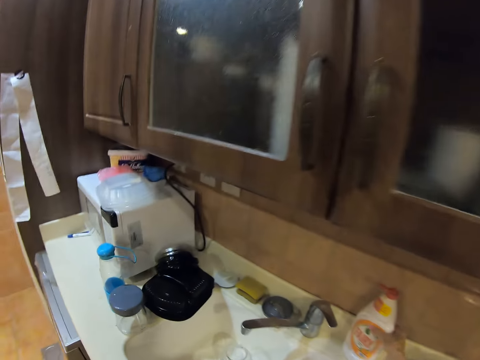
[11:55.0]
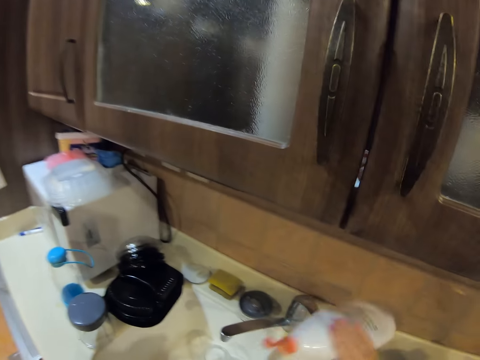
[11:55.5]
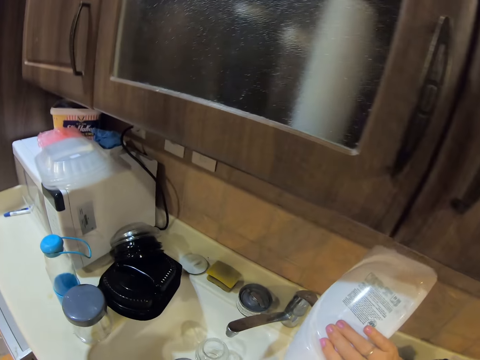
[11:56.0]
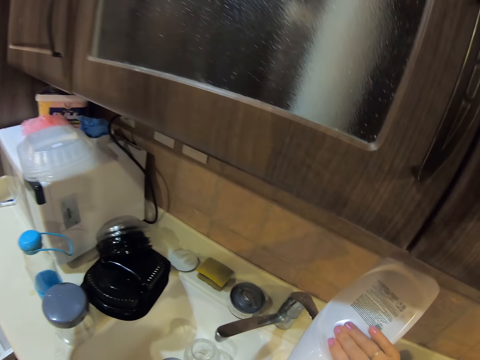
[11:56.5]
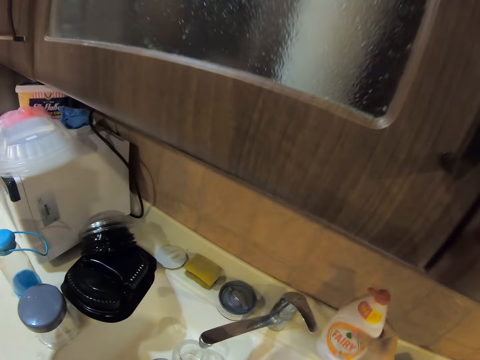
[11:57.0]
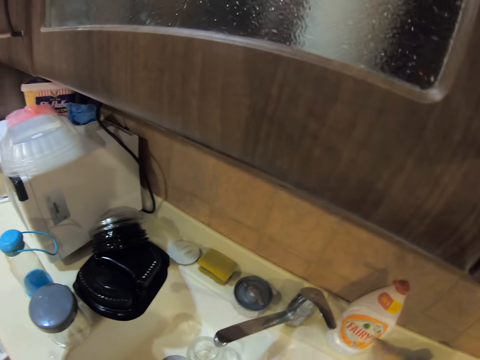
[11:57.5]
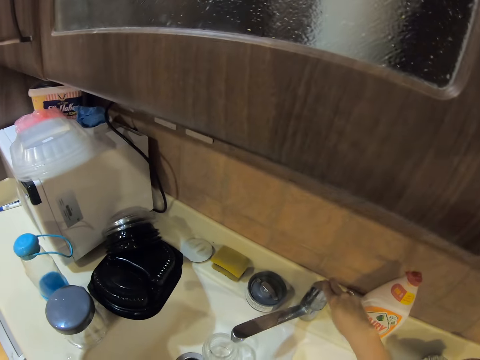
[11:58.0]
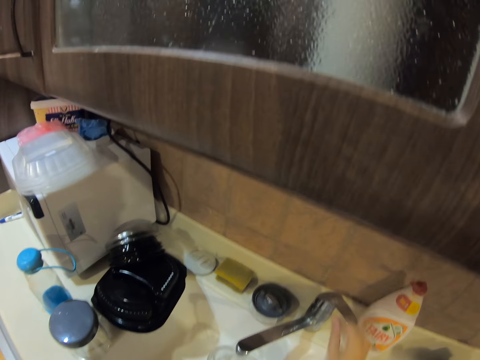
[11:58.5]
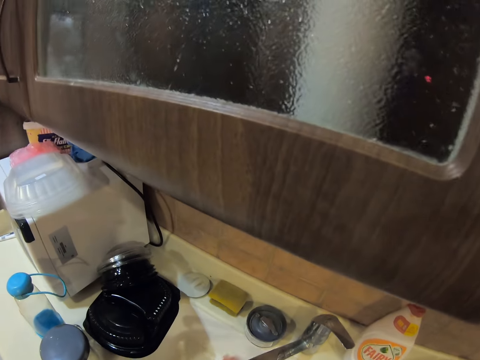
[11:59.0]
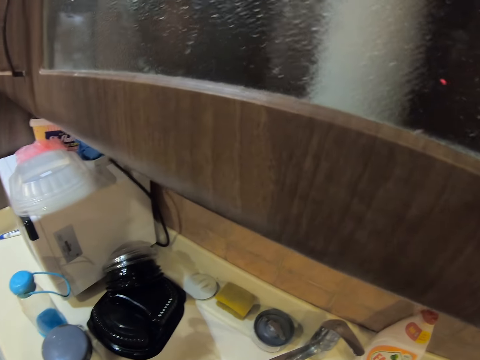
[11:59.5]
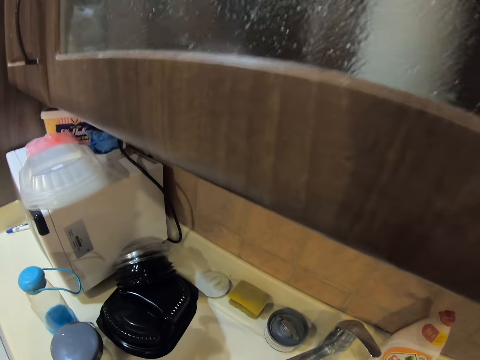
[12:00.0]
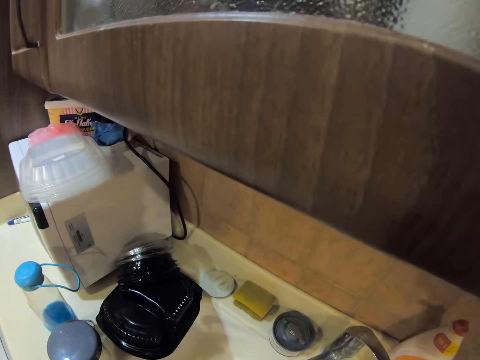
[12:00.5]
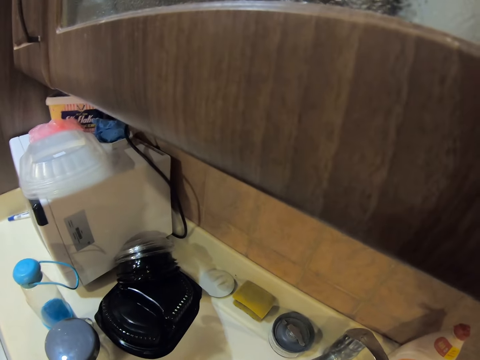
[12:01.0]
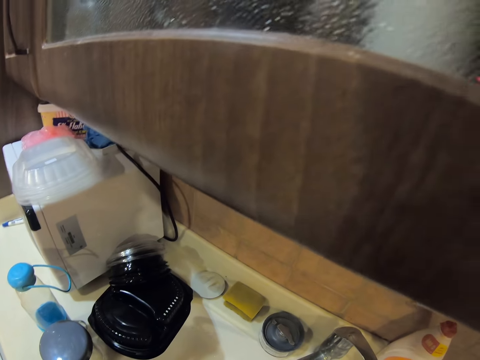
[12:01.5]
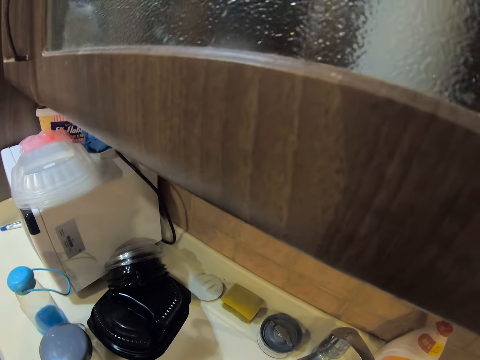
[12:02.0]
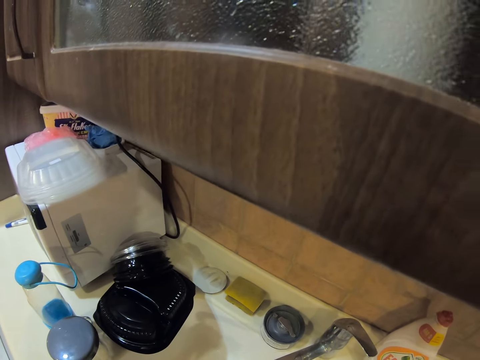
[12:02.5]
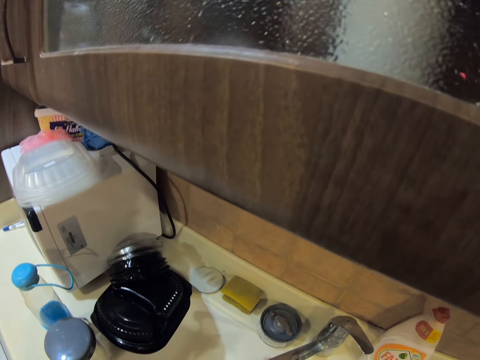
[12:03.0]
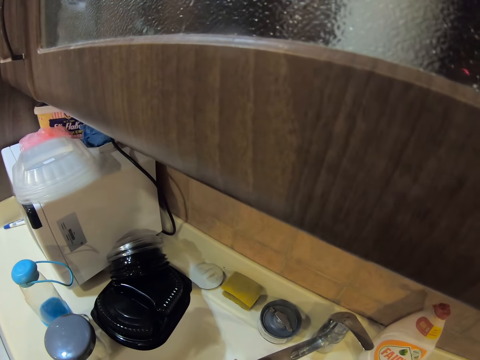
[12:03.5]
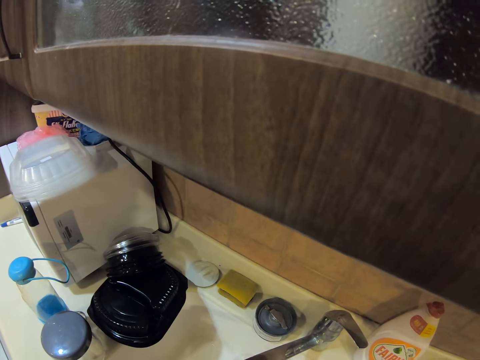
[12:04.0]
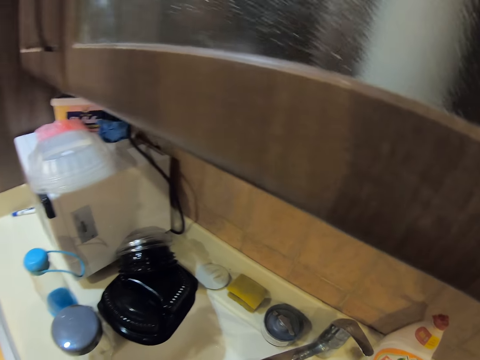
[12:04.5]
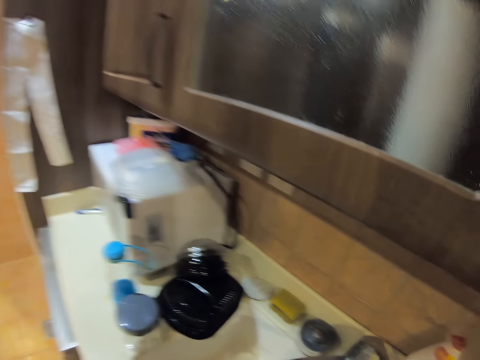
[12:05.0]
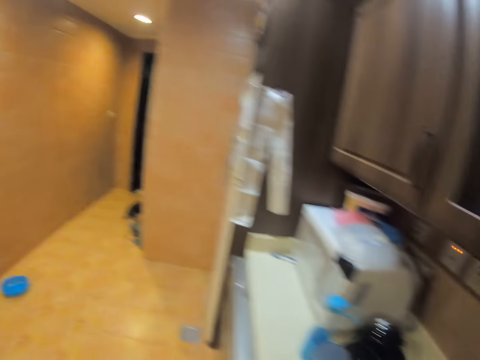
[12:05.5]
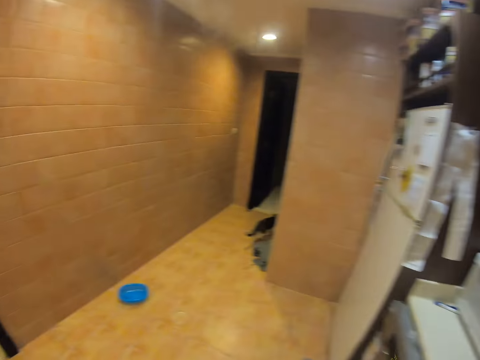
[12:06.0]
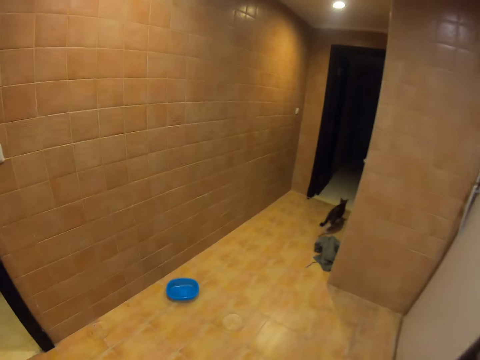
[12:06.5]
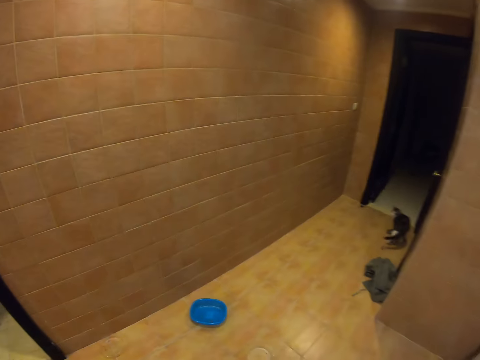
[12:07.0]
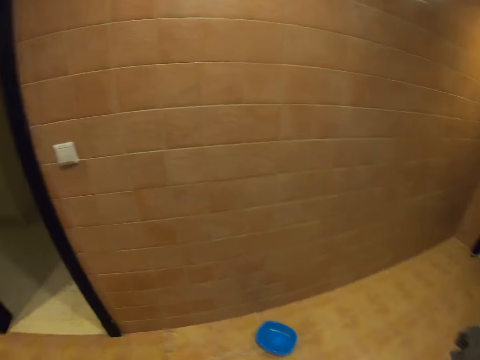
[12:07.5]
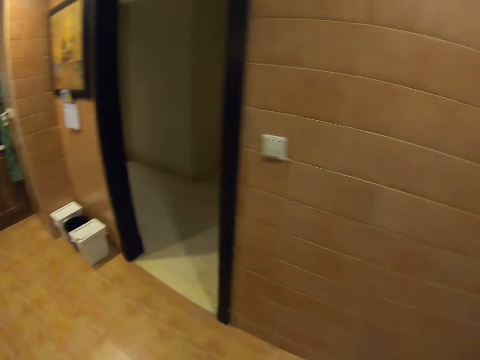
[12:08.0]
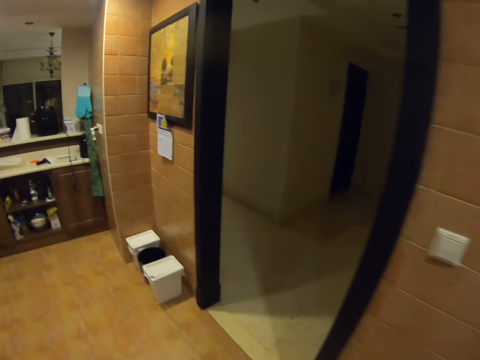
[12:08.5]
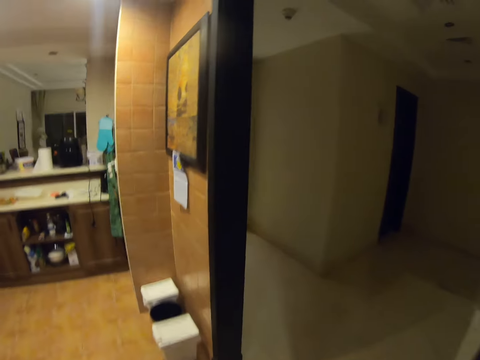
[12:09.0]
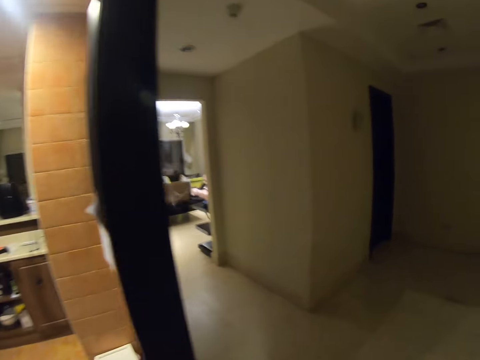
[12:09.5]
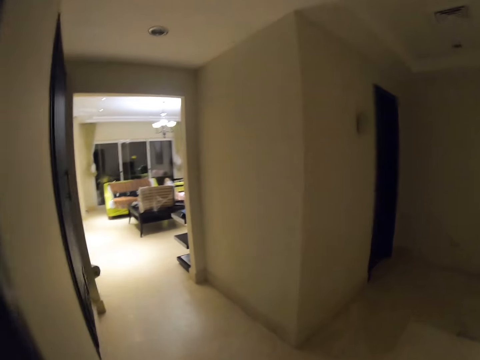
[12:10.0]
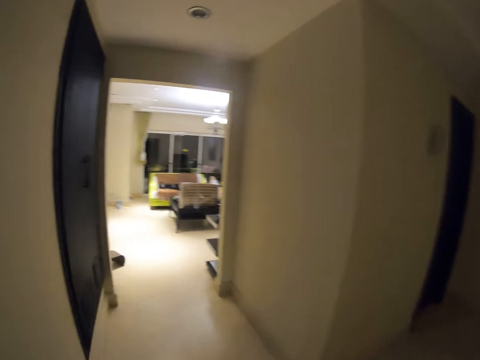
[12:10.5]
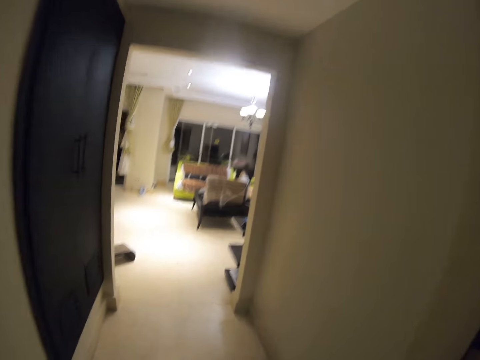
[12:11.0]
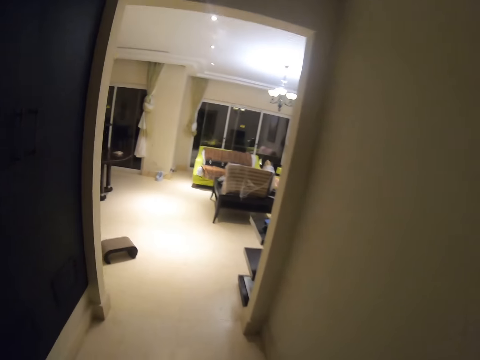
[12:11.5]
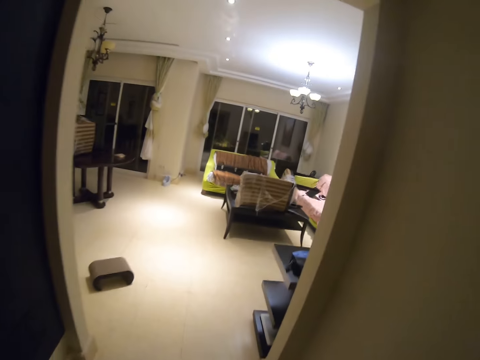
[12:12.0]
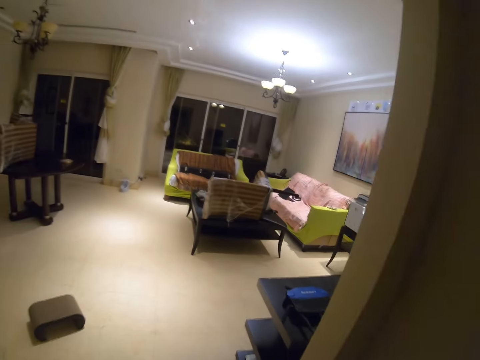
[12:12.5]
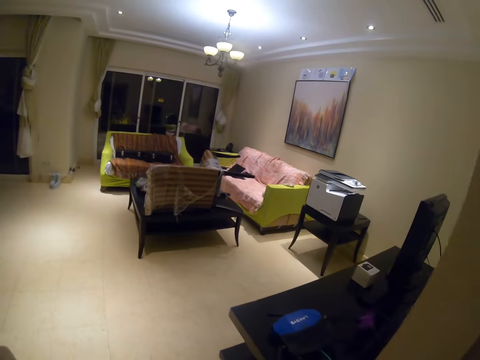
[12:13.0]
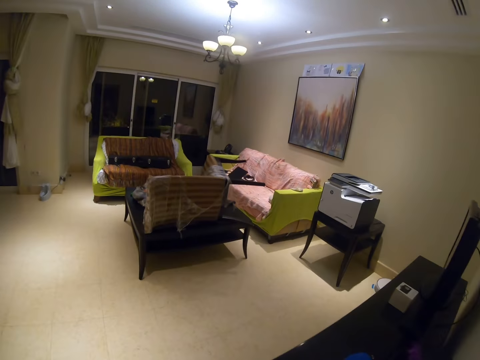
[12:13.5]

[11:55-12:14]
The camera wearer picks a bottle from the kitchen table. They pour the bottle down. They return the bottle on the table. They turn on the water tap. They walk around. They walk out of the kitchen and enter a living room.

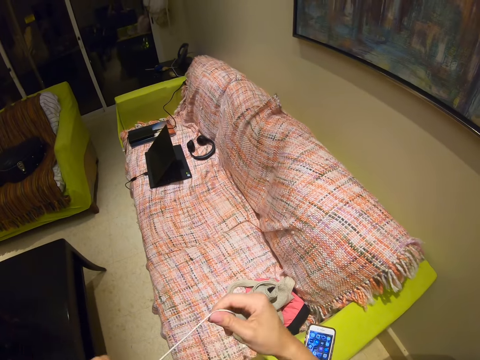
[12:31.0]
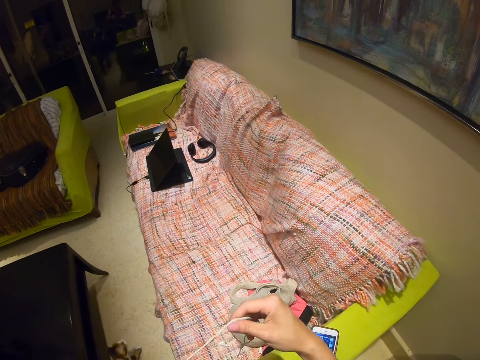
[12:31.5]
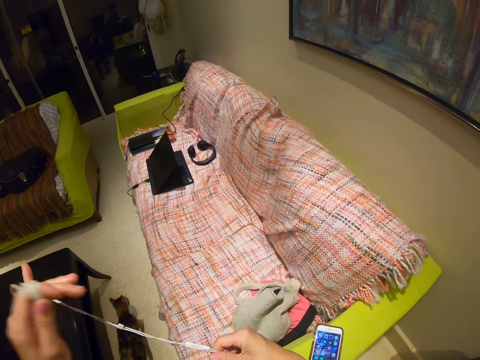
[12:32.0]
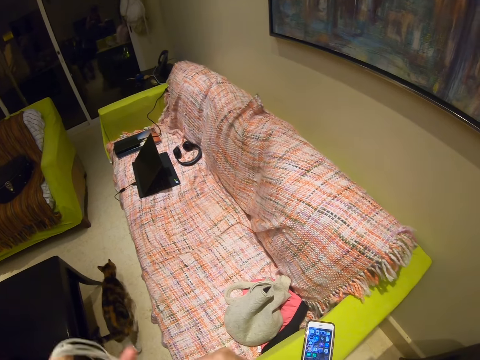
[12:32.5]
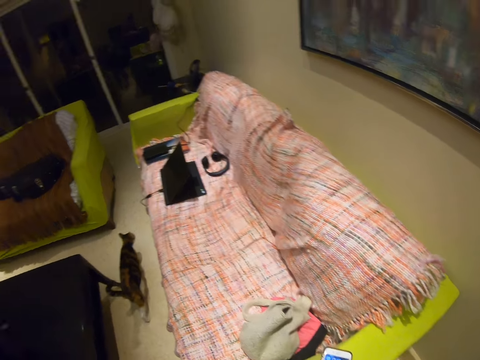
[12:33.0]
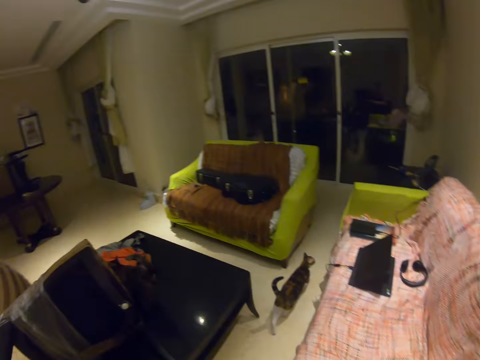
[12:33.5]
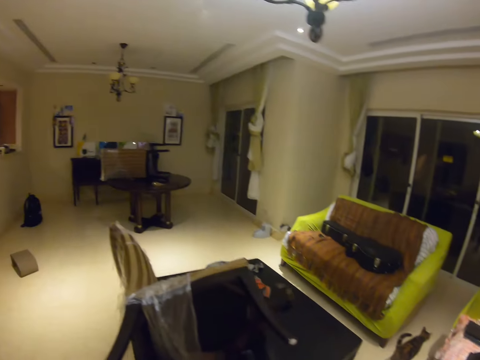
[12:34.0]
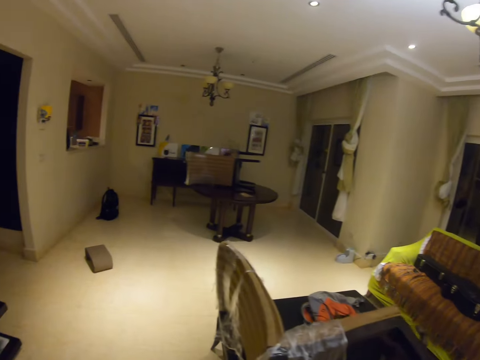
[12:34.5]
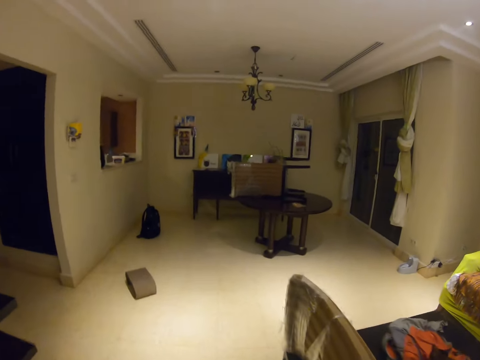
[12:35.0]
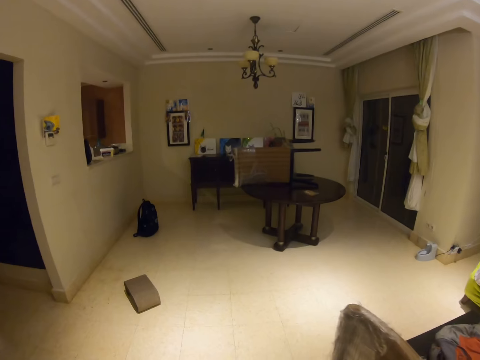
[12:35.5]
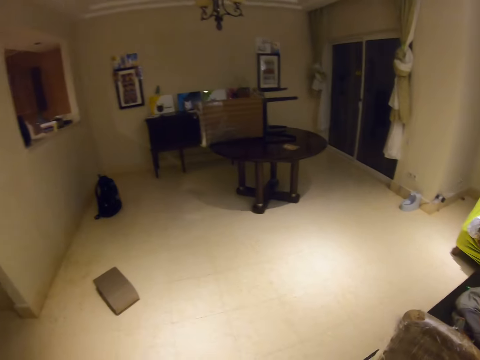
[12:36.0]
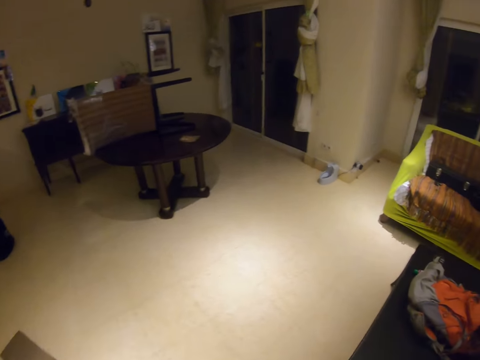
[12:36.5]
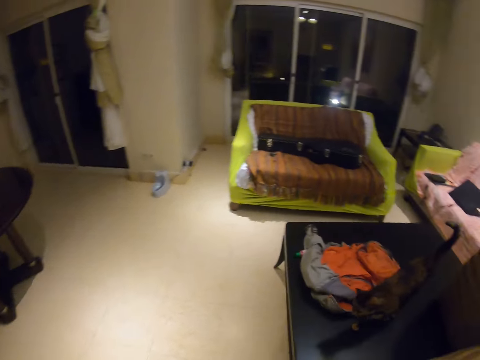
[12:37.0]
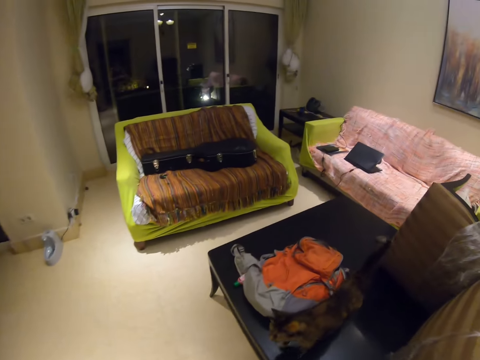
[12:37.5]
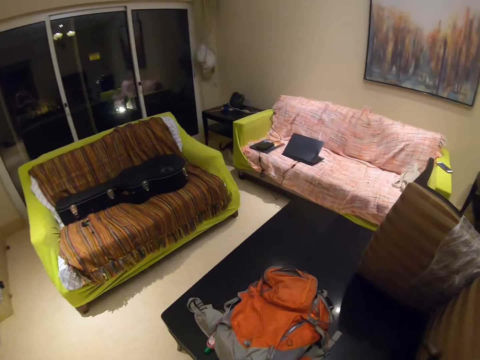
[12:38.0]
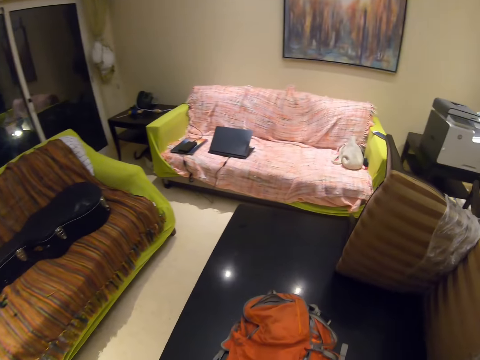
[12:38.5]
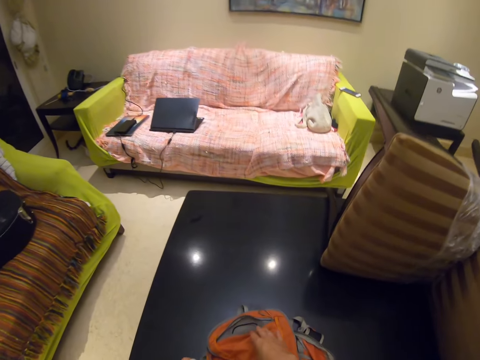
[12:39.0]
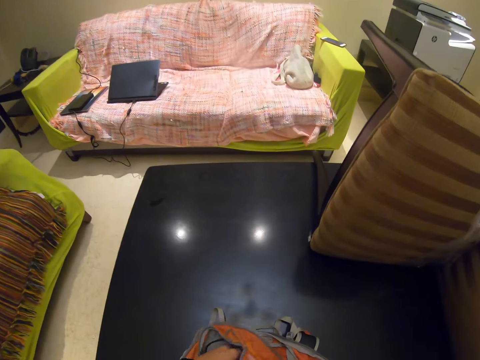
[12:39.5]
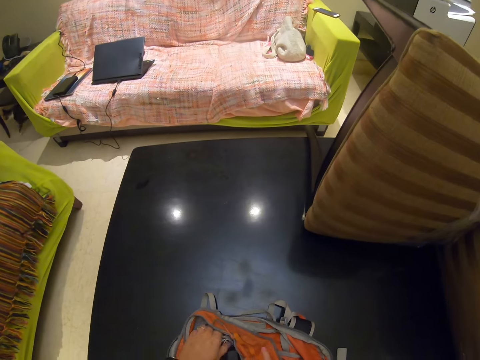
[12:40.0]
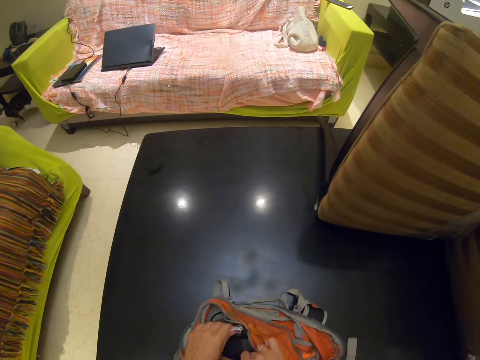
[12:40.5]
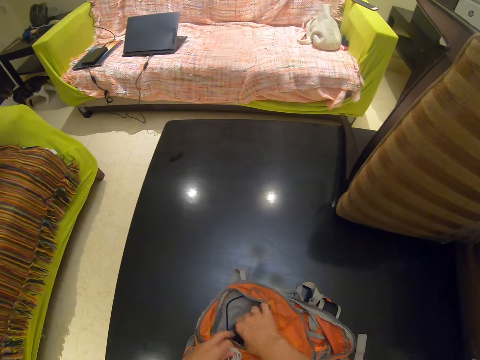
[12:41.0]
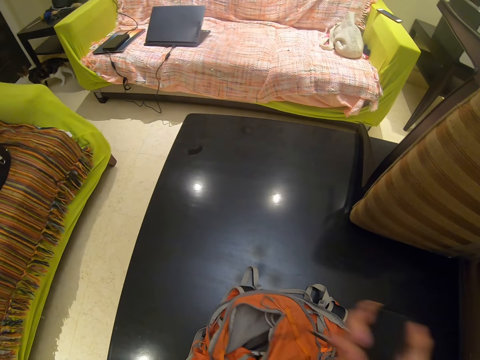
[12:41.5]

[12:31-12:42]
The camera wearer wraps a rope in his hands. He walks around. He picks the adaptor from the bag.
